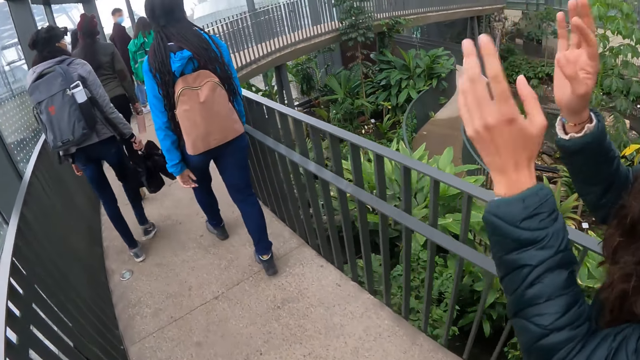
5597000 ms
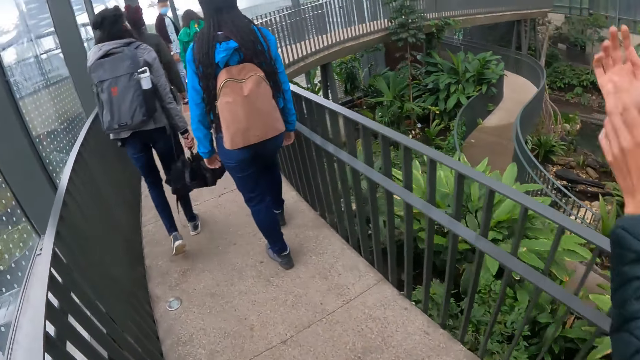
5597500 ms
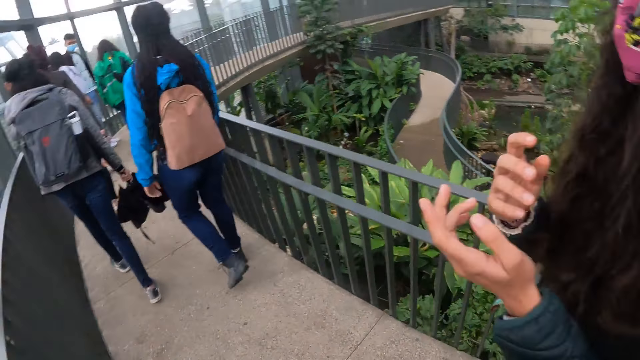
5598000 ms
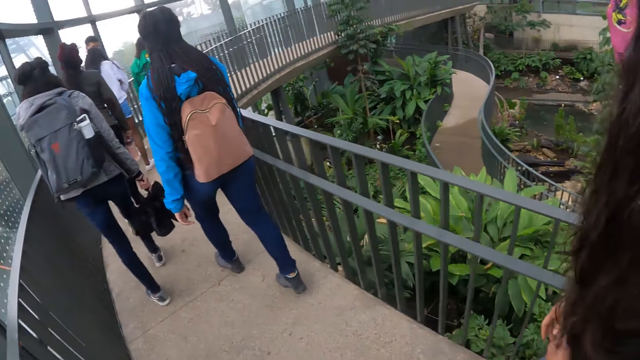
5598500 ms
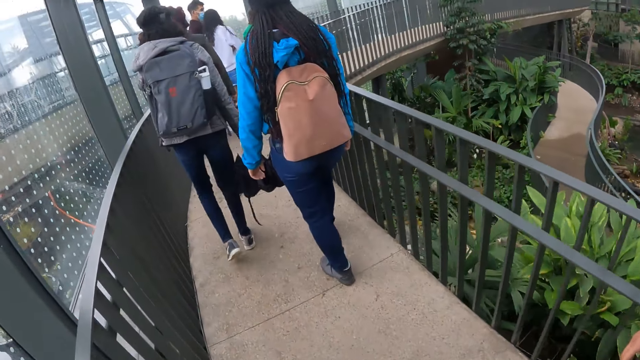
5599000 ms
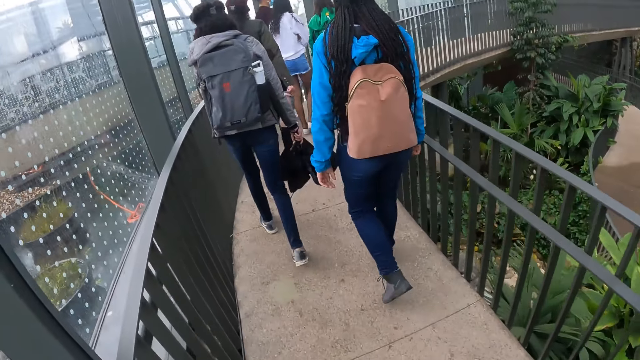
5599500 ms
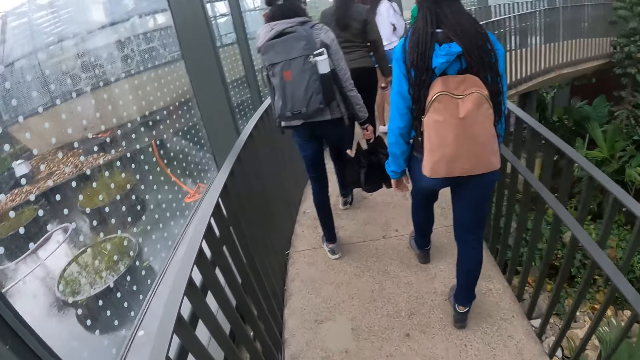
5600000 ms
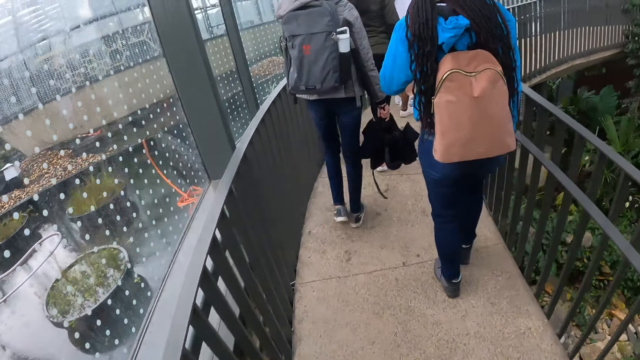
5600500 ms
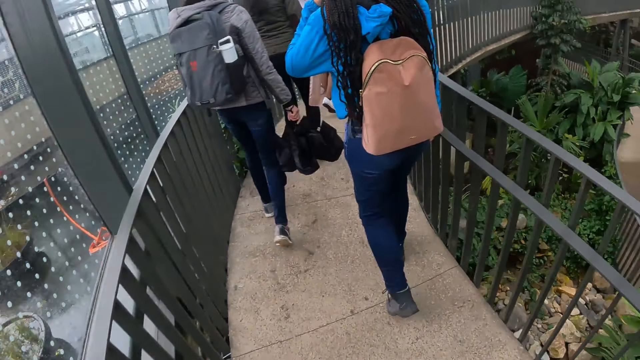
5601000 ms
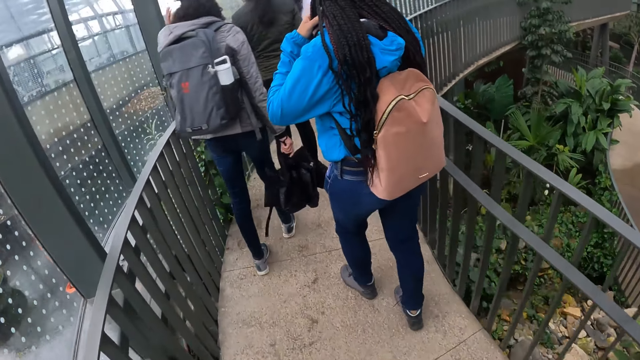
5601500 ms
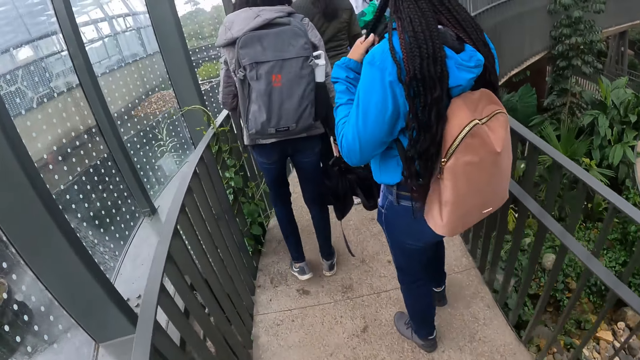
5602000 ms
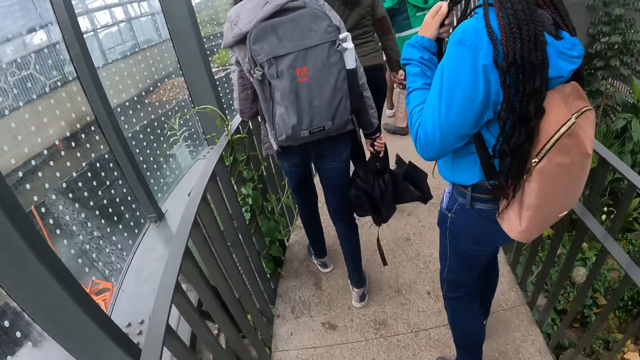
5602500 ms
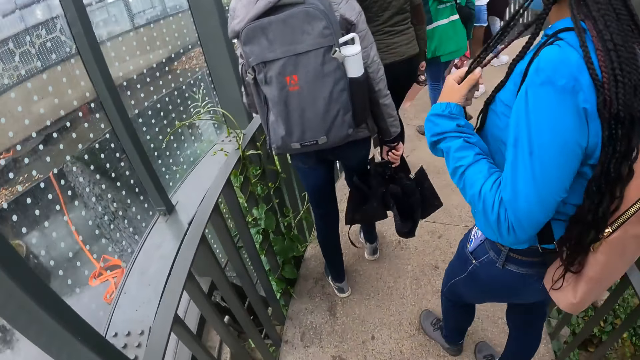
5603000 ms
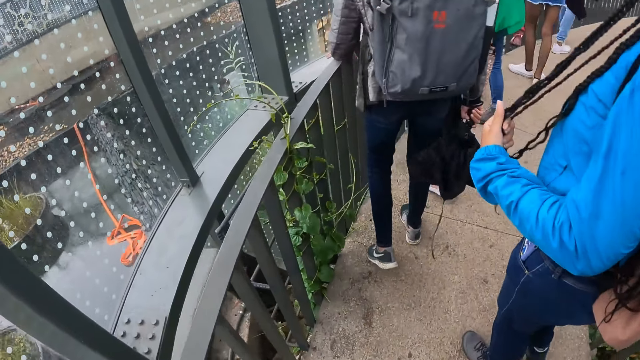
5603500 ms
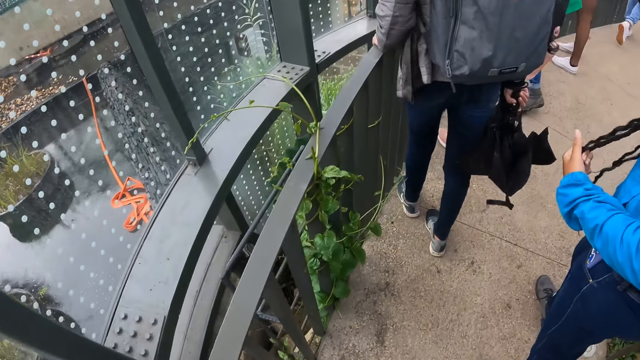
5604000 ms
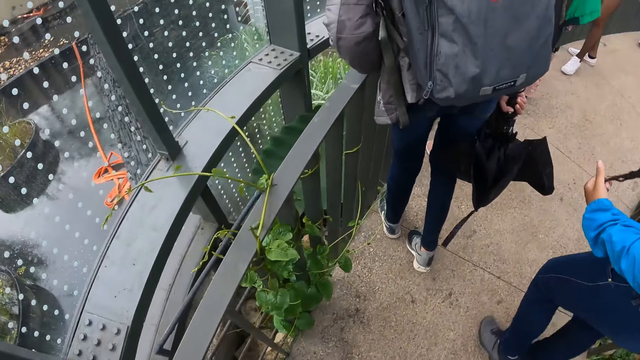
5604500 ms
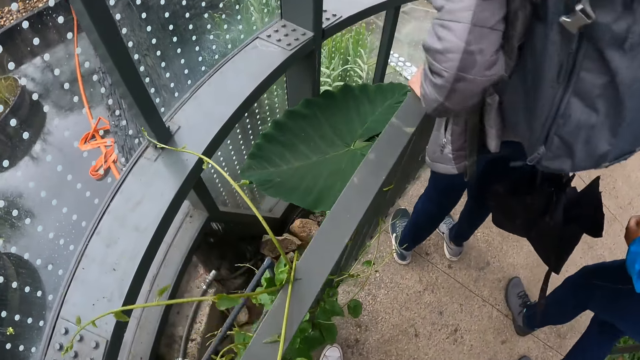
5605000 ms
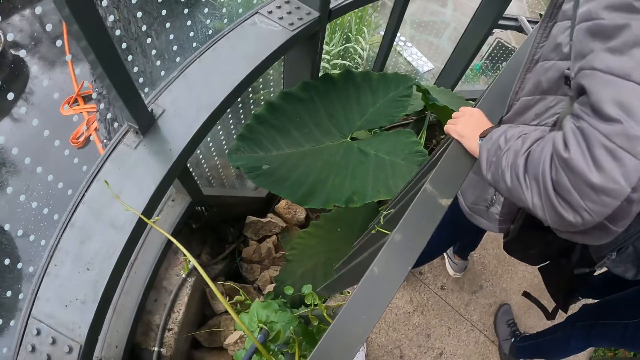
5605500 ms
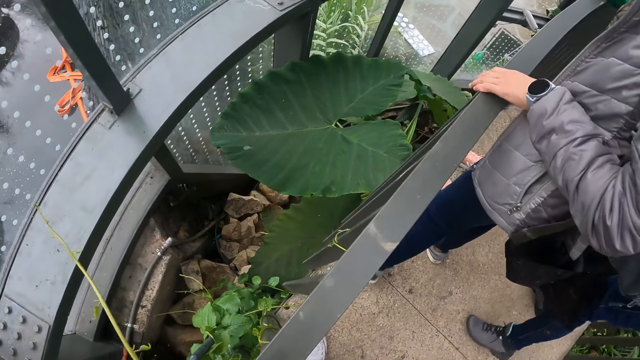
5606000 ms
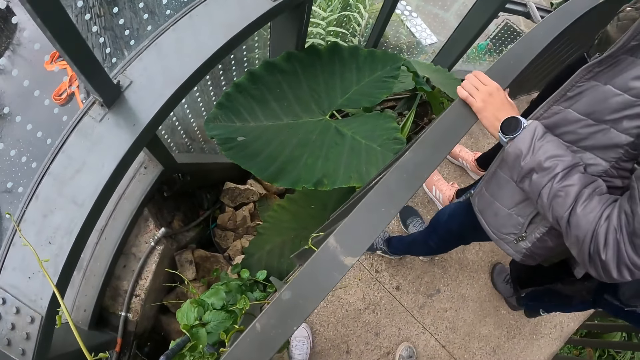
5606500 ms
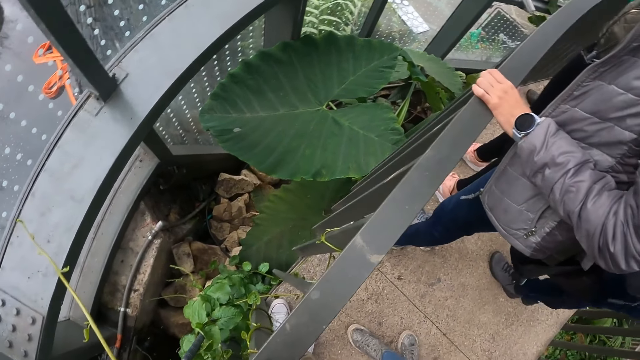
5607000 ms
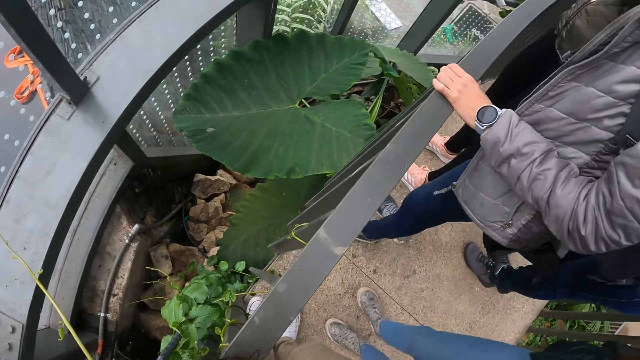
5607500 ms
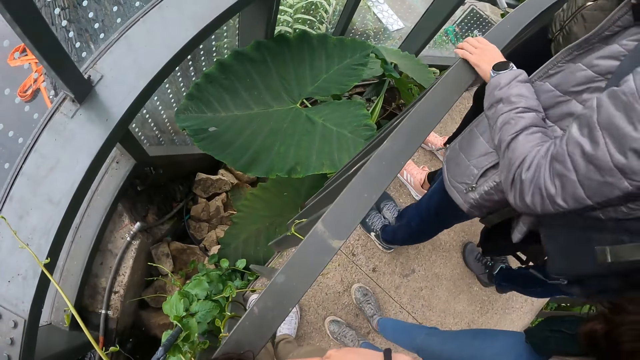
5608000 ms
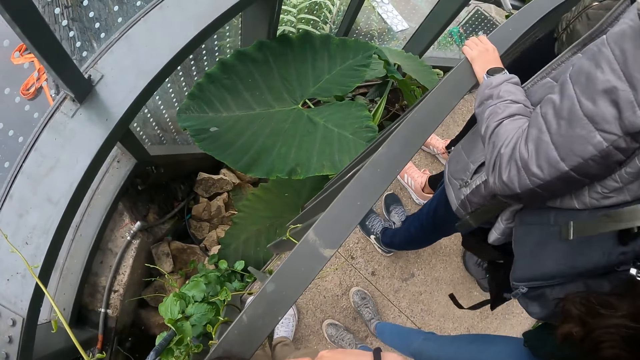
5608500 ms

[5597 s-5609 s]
The woman adjusts her hair with her left hand. Another woman holds the rail of the bridge with her left hand. The camera wearer looks at the plants on the garden.

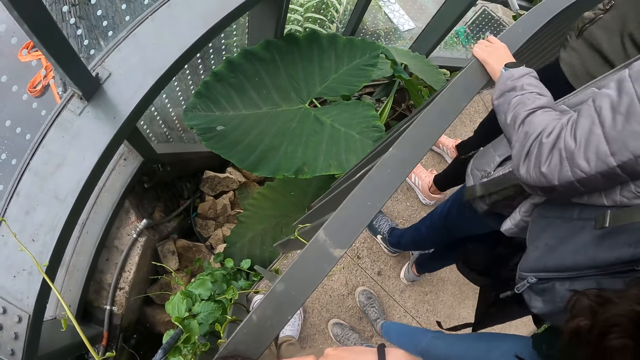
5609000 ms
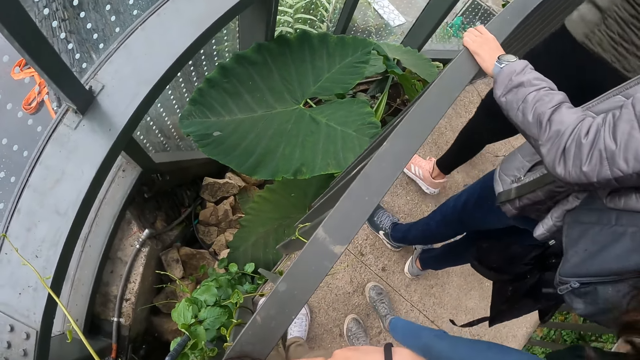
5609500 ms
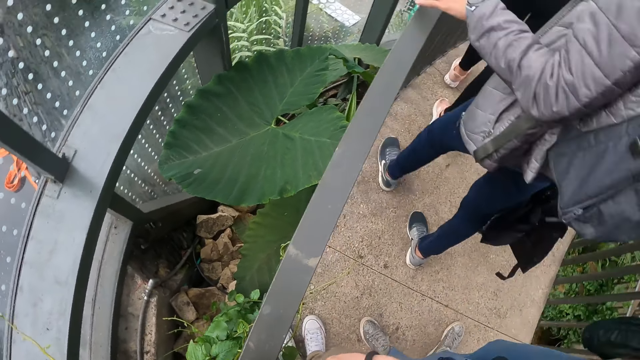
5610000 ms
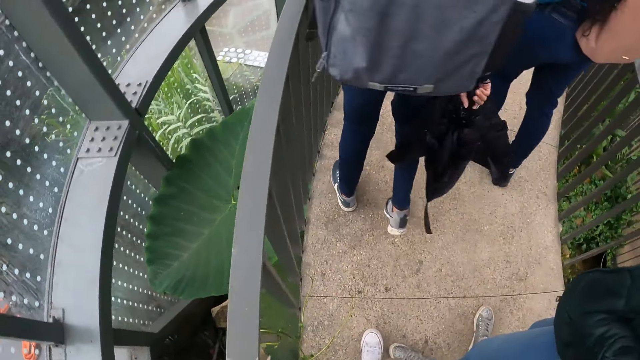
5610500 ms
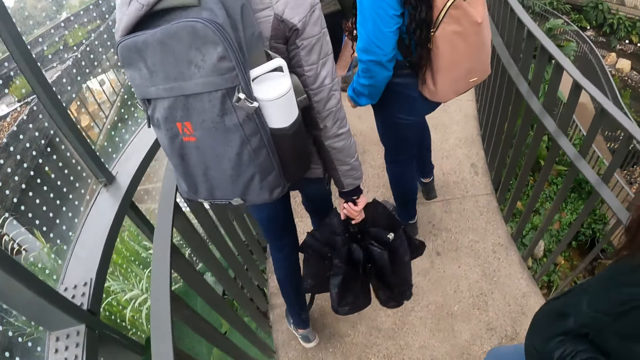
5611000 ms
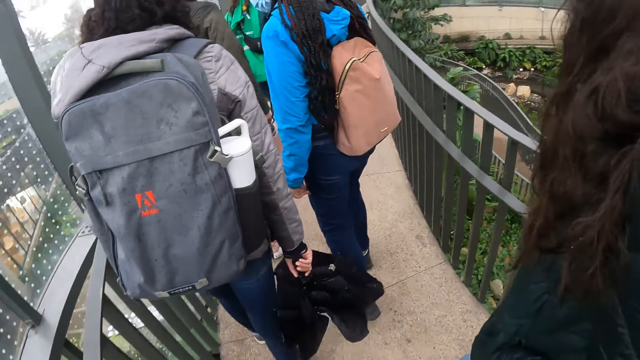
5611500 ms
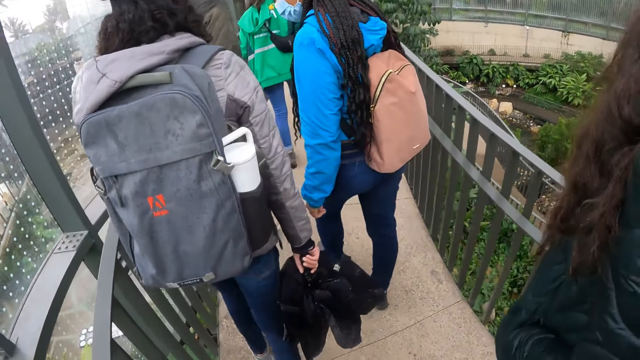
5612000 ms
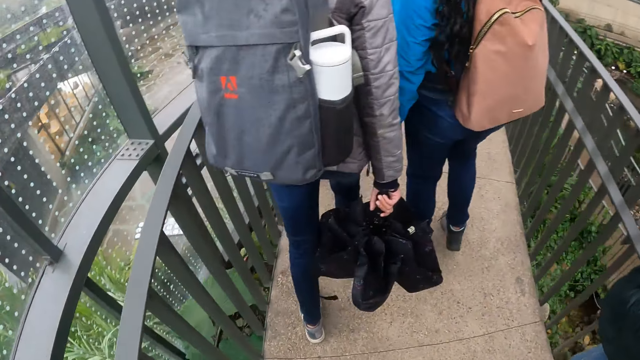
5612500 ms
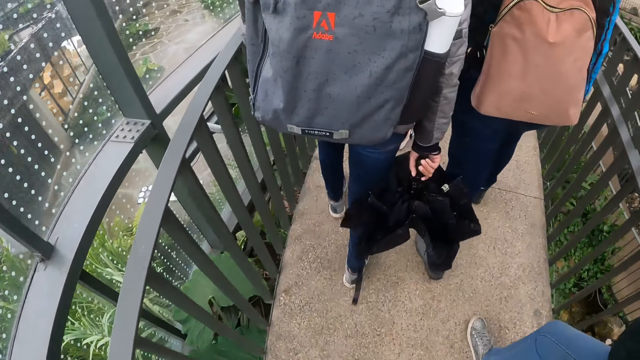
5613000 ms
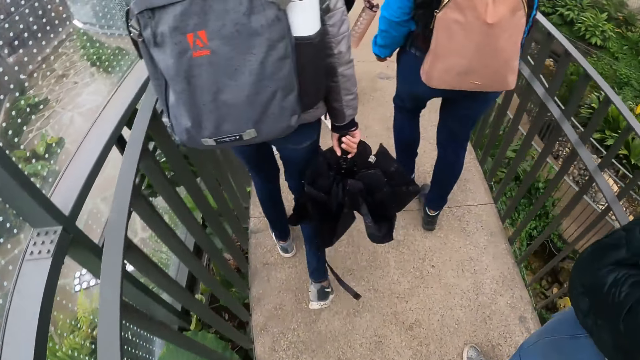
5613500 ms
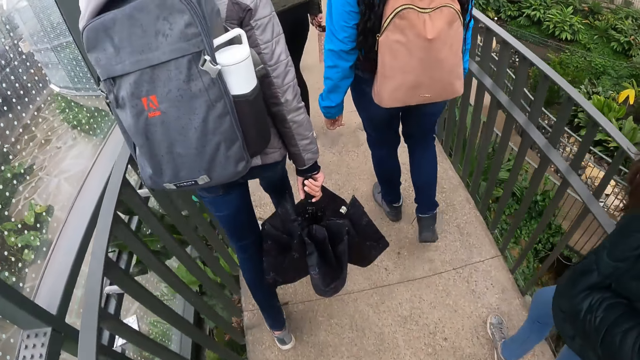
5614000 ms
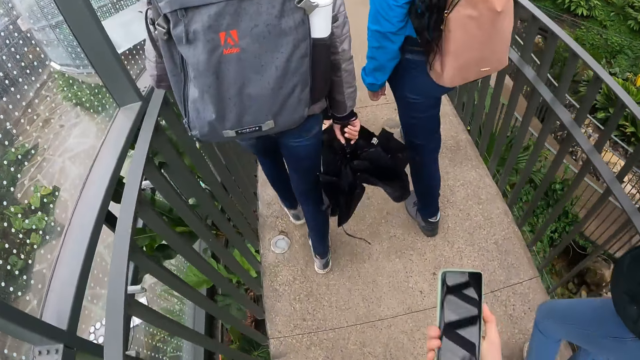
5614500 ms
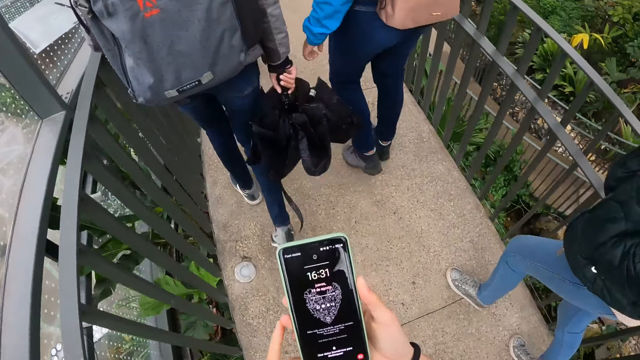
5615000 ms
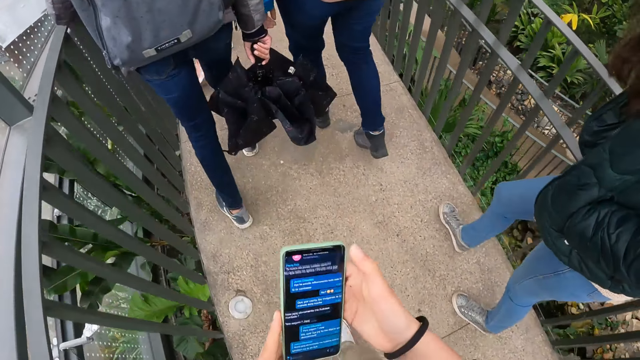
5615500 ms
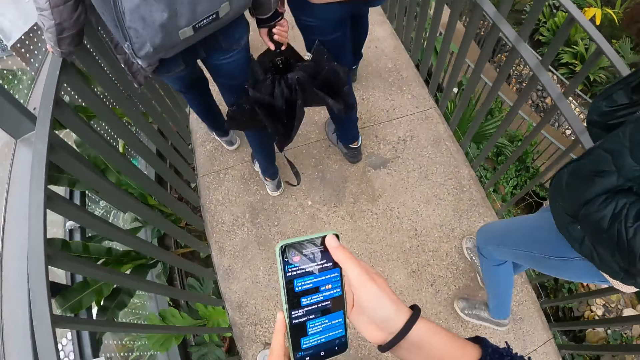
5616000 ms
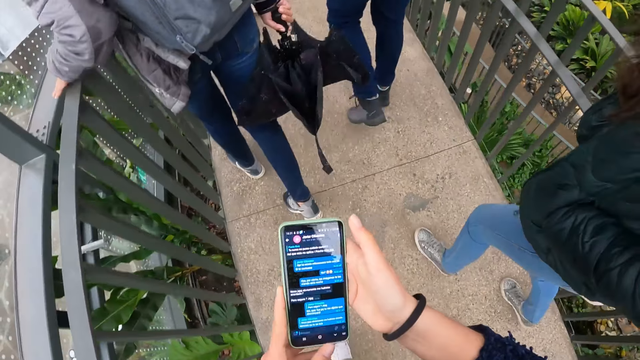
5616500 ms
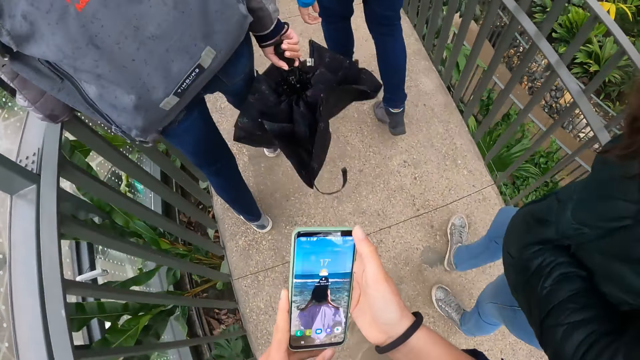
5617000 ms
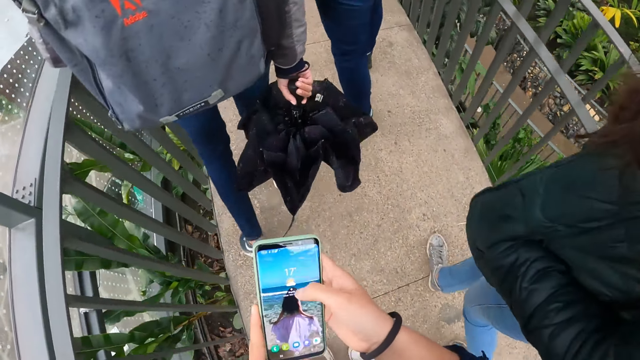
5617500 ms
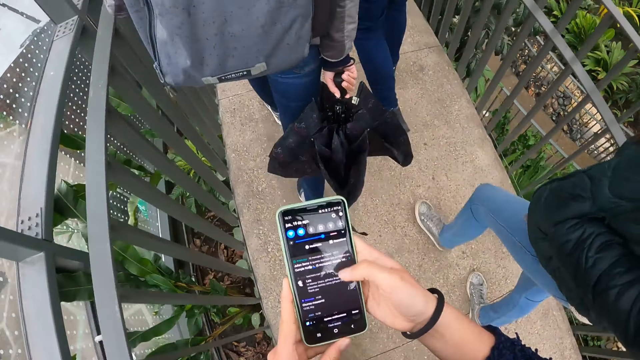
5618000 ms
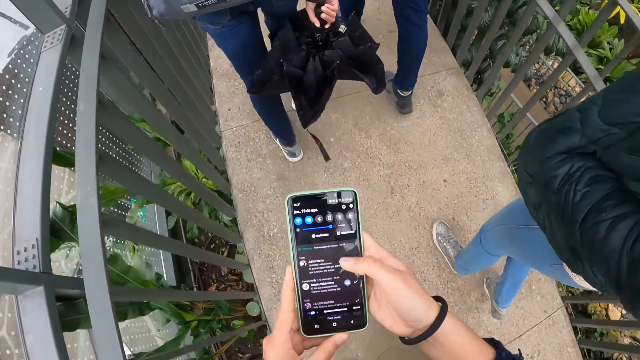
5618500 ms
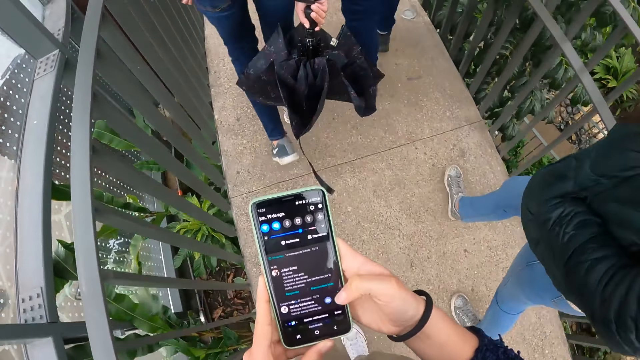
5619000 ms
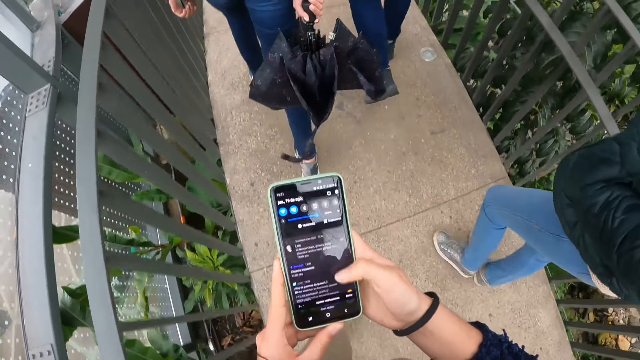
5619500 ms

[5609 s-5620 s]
The camera wearer walks on the bridge in the park alongside a group of people. She operates her phone with her hands.
